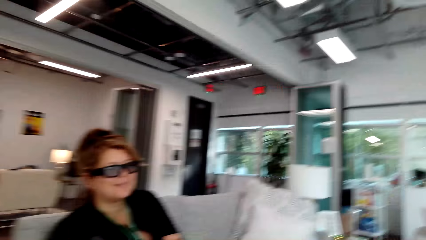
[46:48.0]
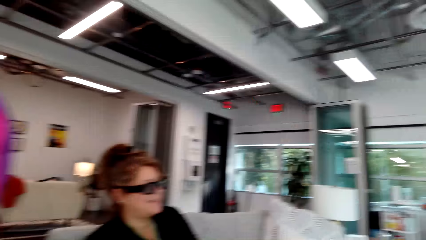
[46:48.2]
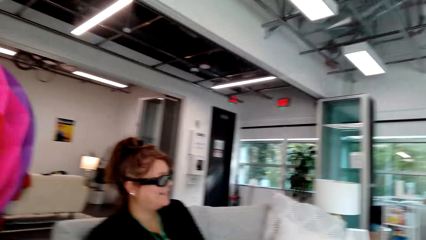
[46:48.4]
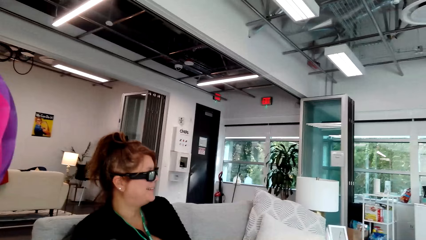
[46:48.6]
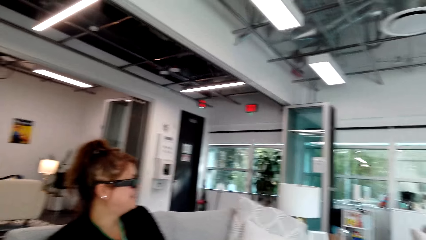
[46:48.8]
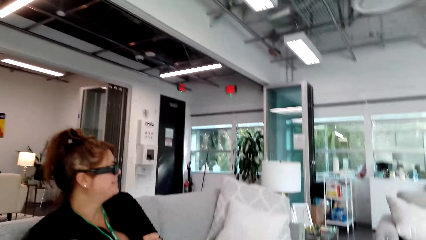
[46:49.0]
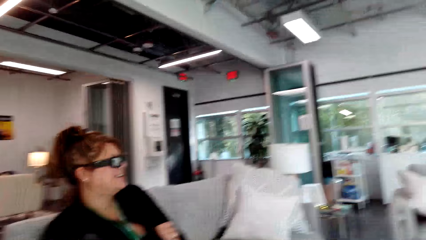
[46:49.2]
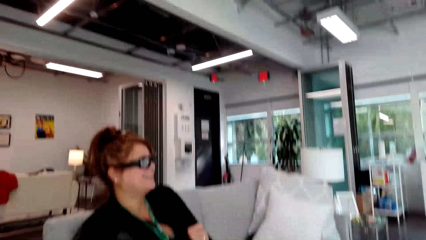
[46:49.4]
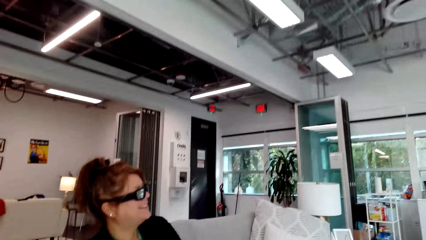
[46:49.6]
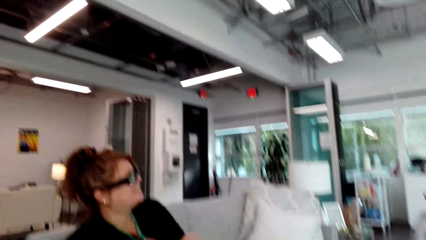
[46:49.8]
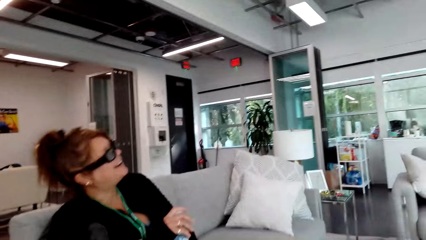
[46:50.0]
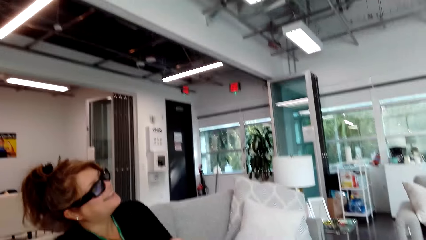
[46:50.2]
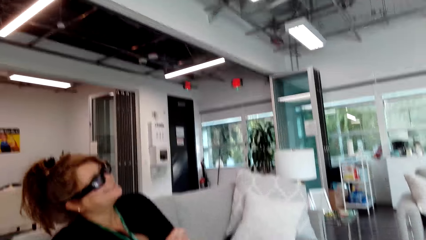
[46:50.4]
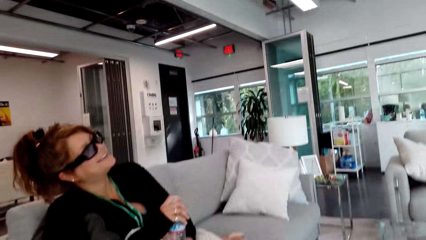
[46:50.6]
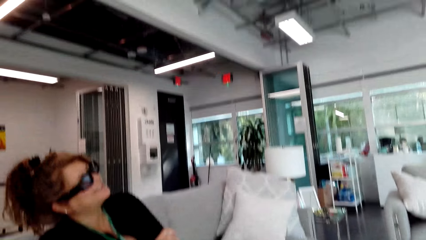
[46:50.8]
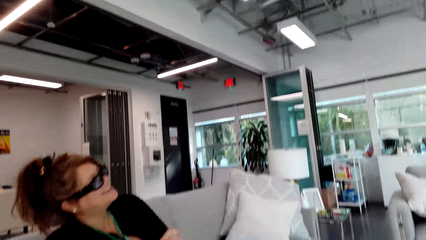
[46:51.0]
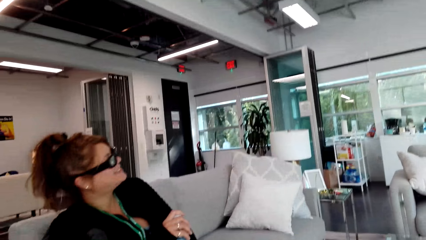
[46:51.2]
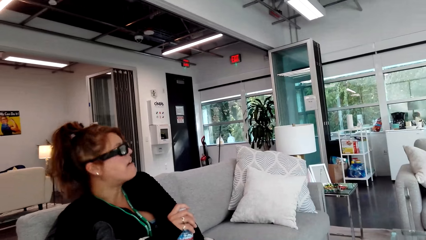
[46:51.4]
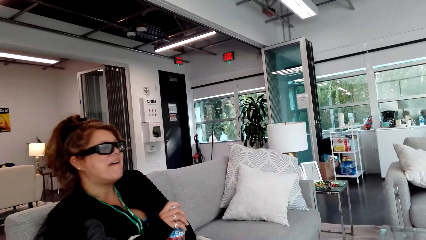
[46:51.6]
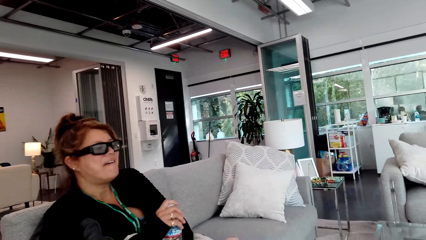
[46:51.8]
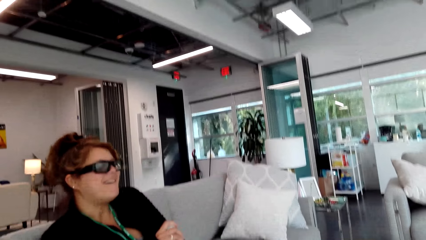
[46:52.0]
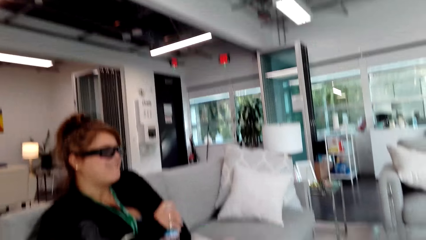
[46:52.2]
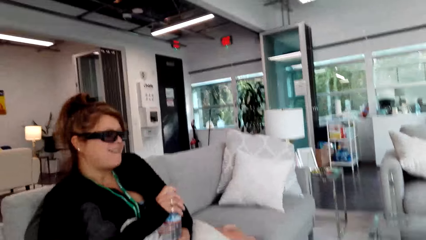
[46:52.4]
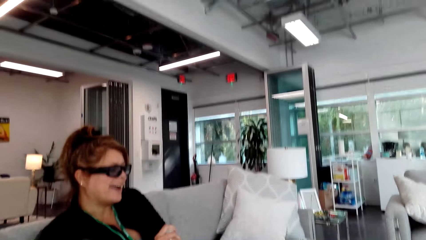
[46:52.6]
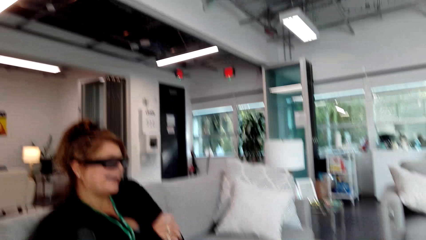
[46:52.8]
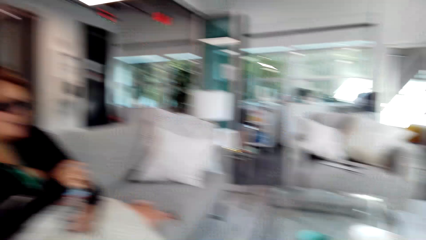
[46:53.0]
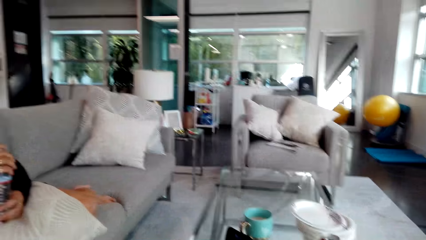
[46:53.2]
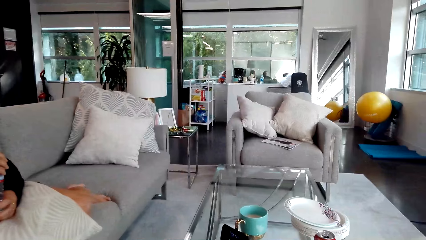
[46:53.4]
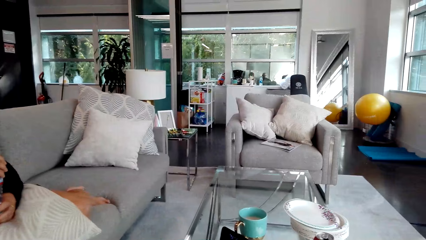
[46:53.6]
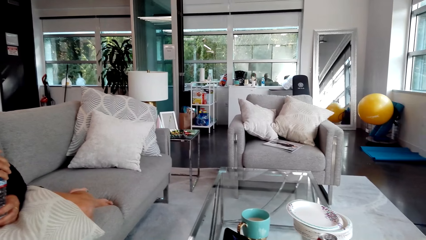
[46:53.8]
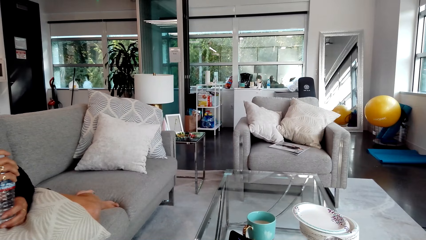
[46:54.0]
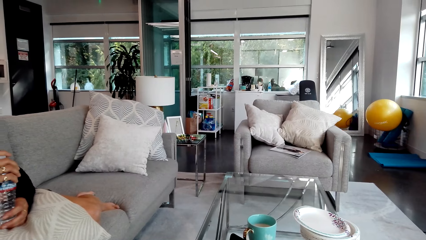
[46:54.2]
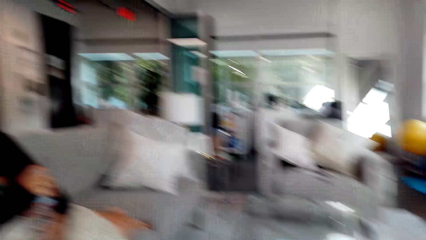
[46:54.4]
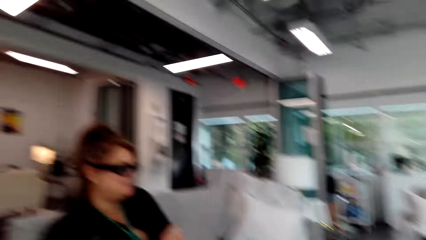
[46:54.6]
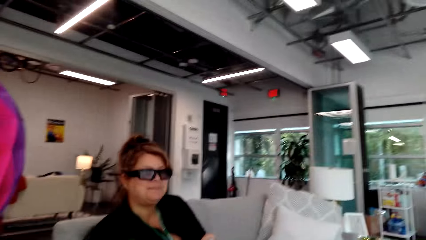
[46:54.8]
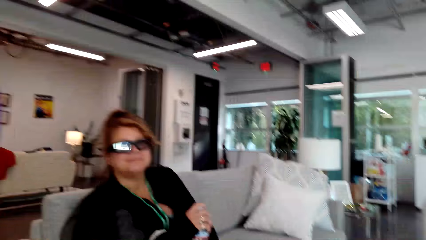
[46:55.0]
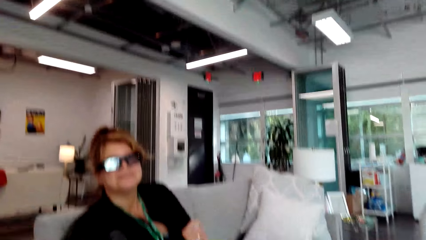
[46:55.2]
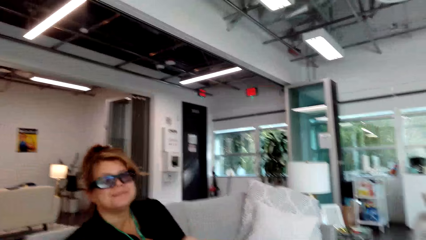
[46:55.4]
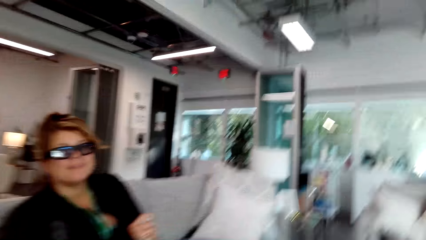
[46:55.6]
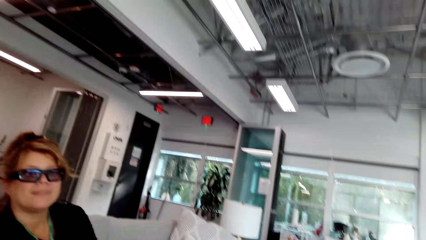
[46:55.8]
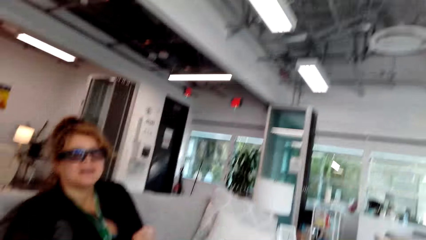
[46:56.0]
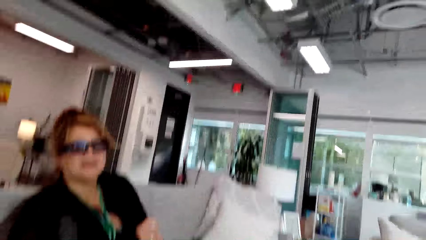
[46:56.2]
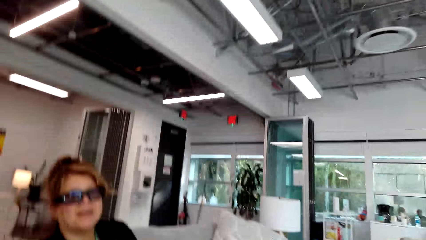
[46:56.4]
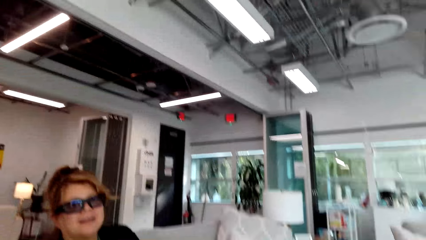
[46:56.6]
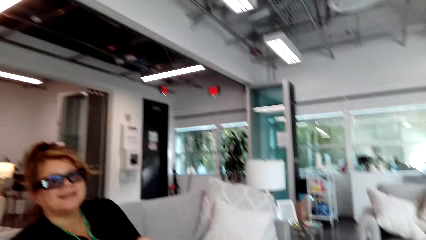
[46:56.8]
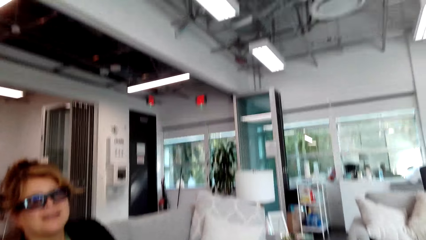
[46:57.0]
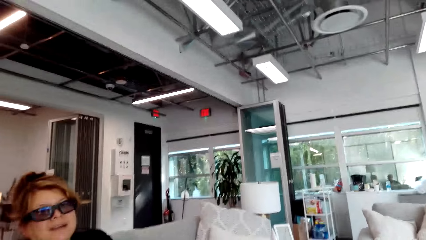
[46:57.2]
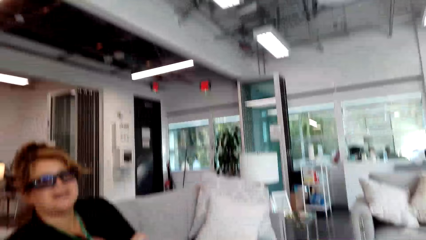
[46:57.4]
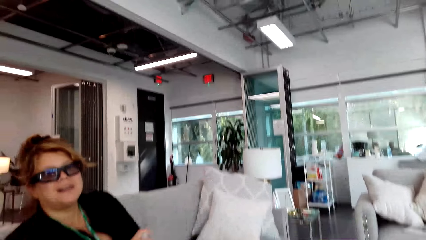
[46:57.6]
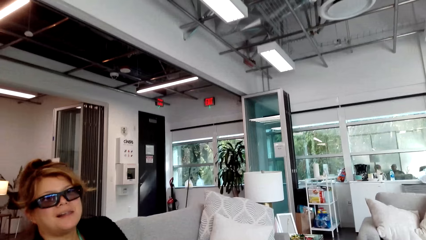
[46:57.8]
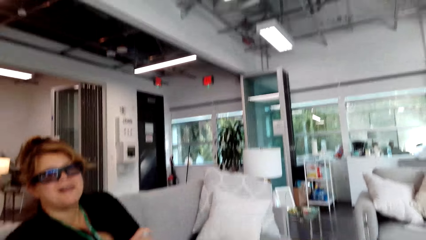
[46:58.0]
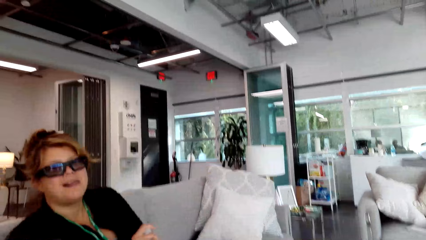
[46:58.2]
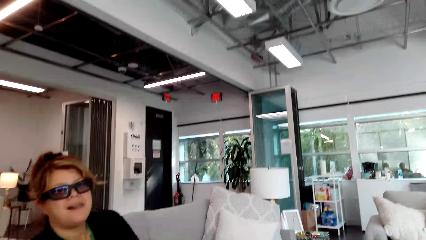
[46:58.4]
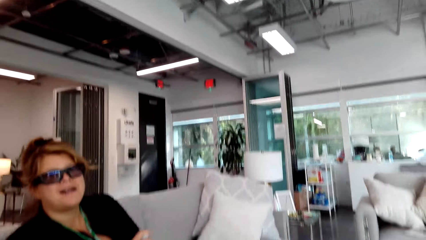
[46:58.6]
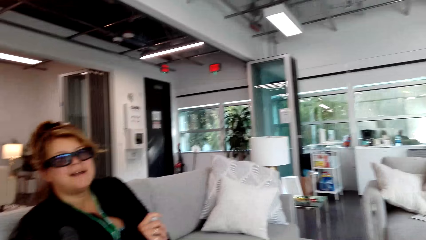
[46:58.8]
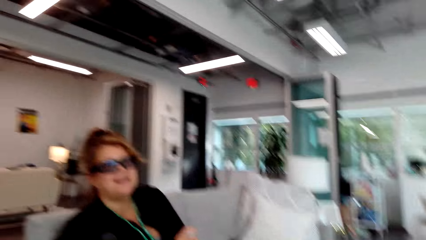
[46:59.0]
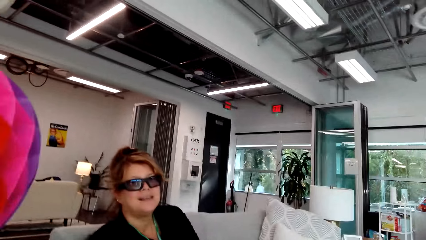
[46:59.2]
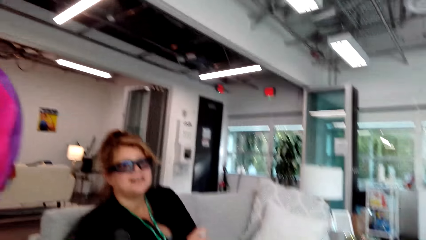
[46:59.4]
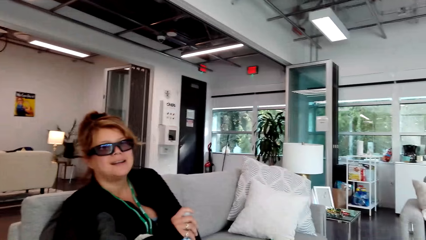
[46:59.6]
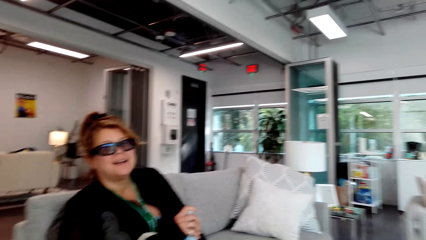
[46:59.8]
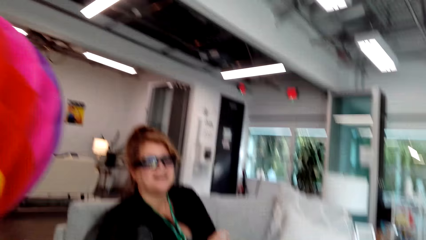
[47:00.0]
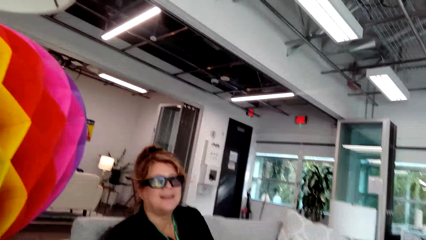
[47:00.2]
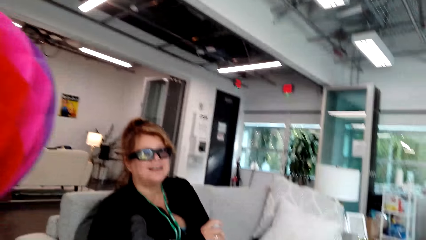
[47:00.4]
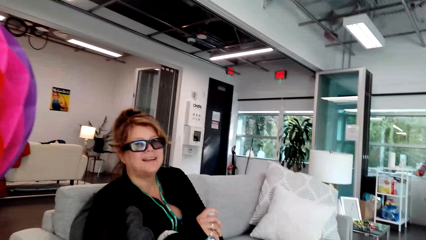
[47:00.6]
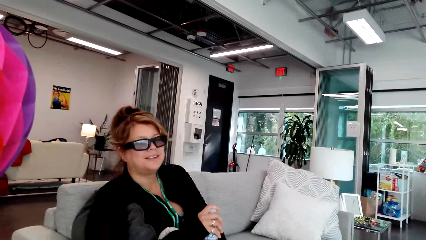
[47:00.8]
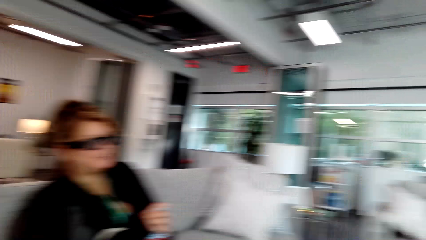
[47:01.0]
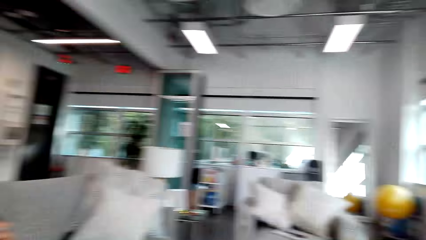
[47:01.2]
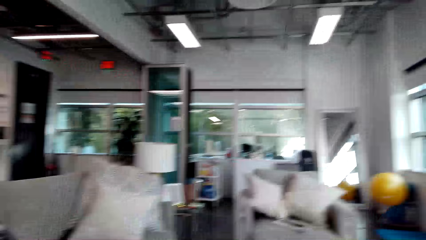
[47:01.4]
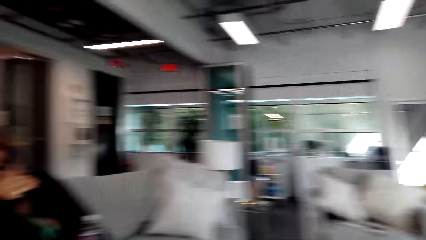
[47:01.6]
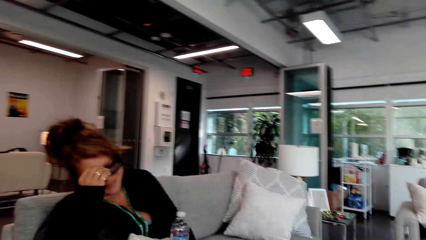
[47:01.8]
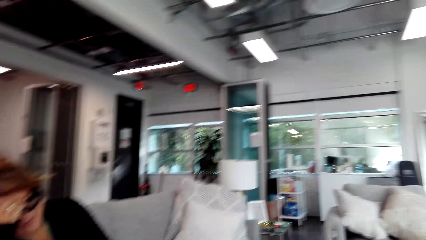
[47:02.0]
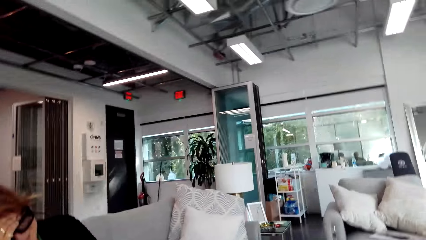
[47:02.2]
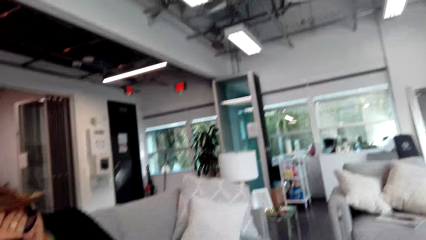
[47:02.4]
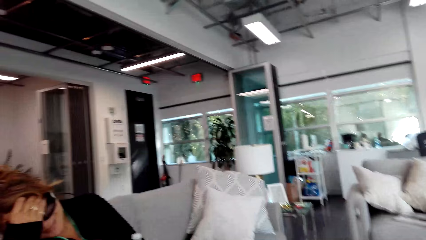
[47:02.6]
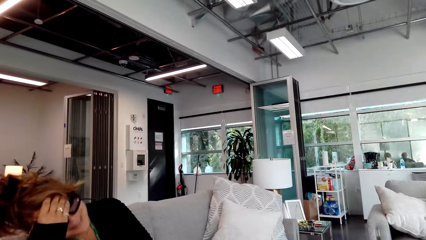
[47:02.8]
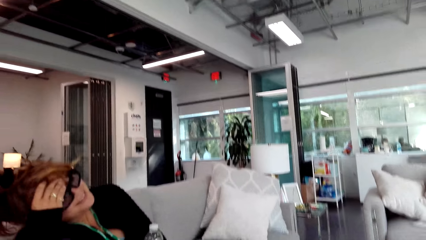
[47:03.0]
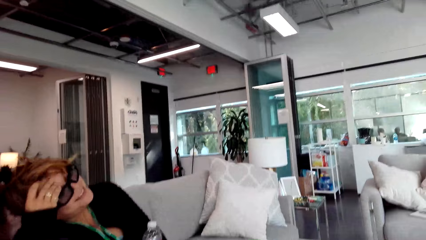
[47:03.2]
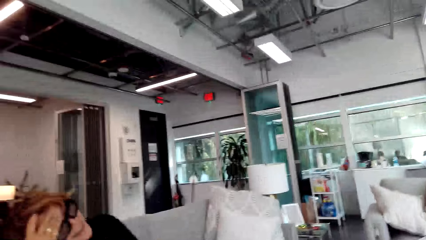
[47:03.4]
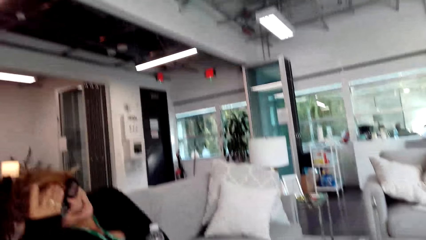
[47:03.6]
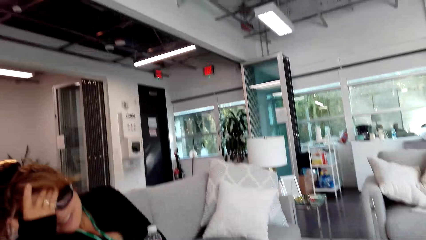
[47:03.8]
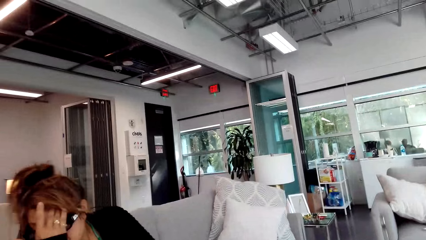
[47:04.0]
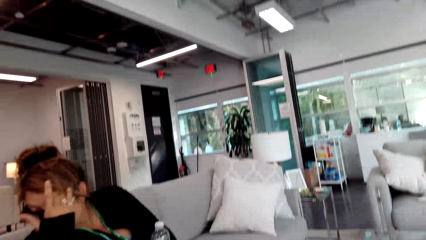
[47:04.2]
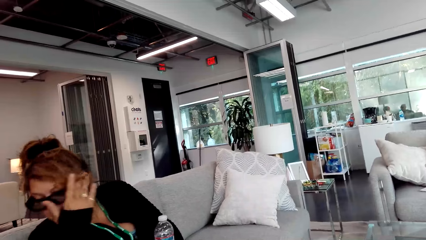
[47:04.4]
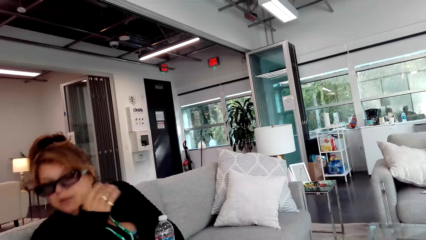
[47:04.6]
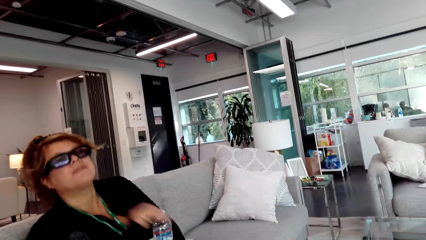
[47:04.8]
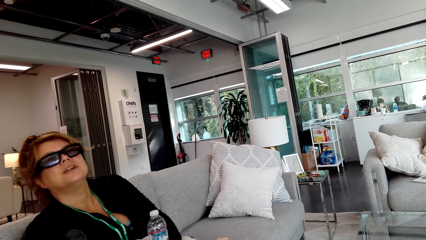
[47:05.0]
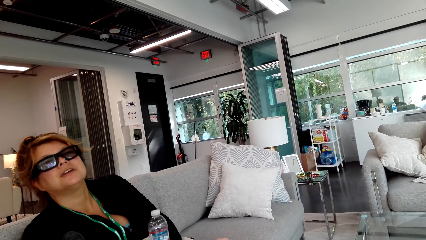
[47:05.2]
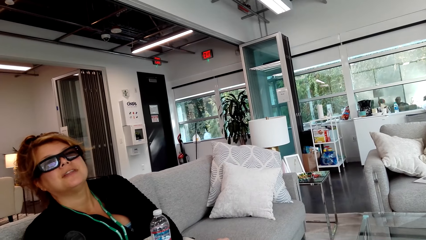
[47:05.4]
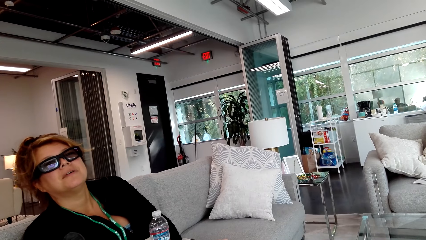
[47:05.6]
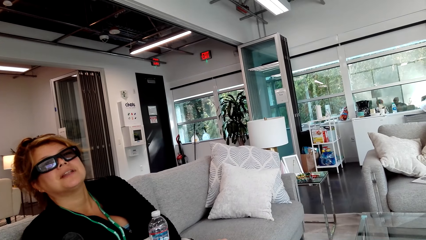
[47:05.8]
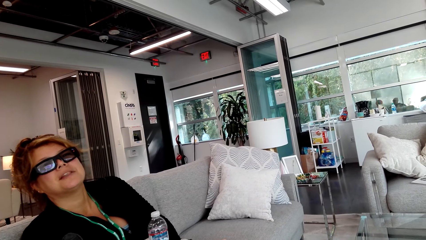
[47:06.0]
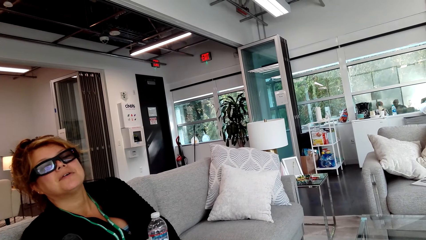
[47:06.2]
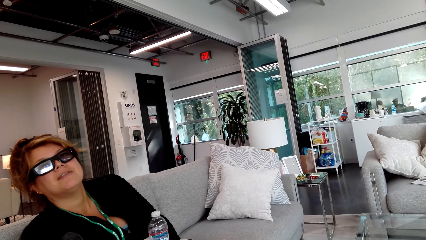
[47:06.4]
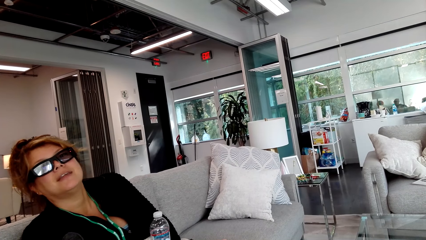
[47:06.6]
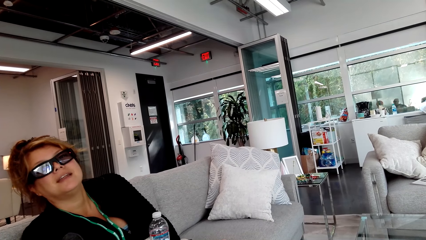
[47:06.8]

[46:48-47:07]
A person talks to the camera wearer. The camera wearer talks to the person. They stare around. The person moves a hand to the face. The camera wearer talks to the person. The person wipes the face with a hand and talks to the camera wearer. The person stares in the room.
